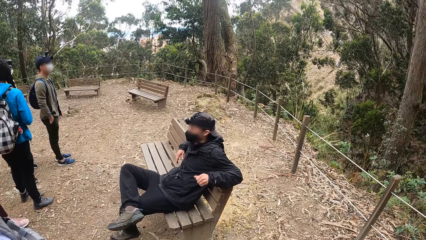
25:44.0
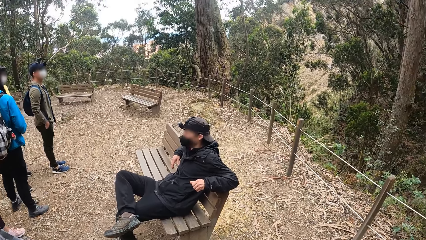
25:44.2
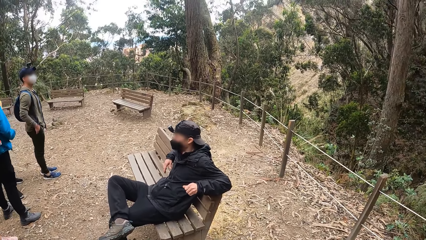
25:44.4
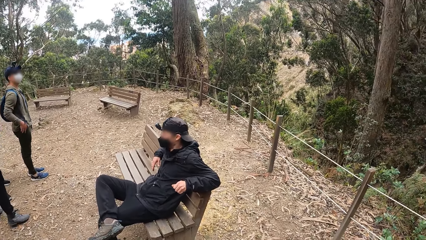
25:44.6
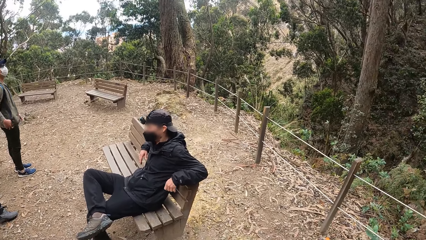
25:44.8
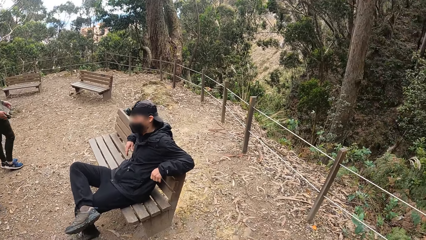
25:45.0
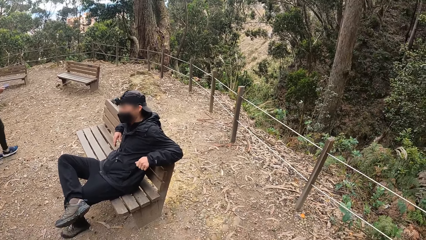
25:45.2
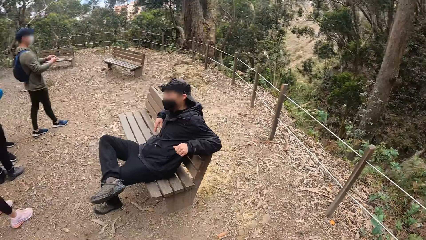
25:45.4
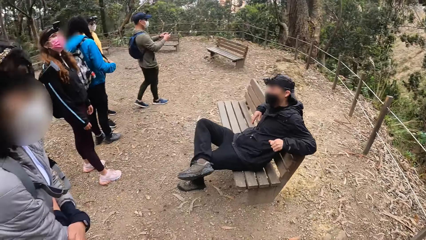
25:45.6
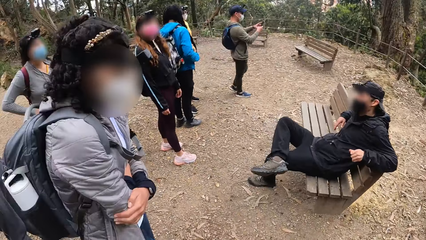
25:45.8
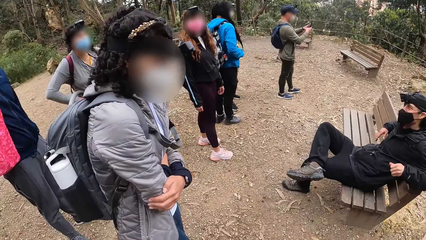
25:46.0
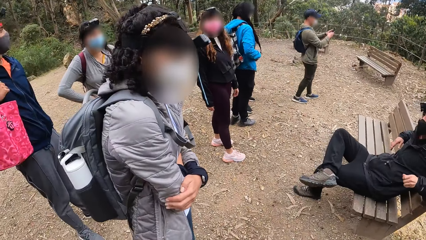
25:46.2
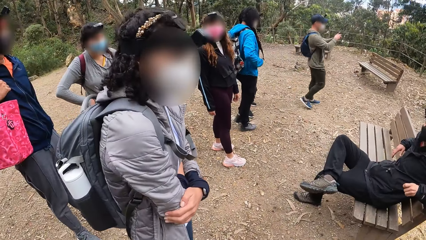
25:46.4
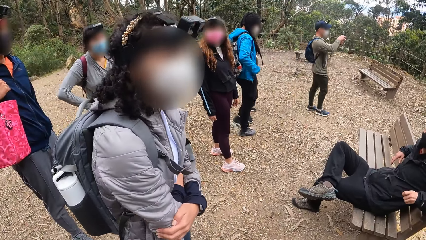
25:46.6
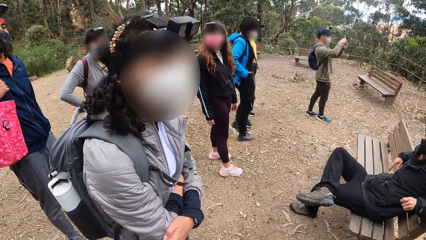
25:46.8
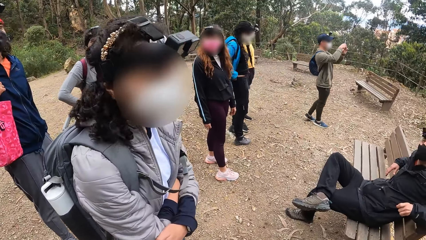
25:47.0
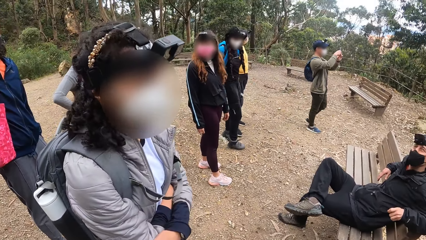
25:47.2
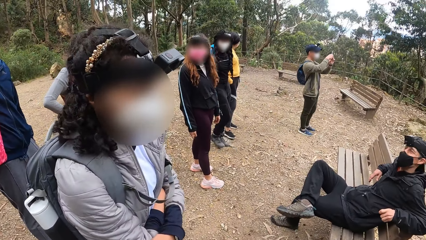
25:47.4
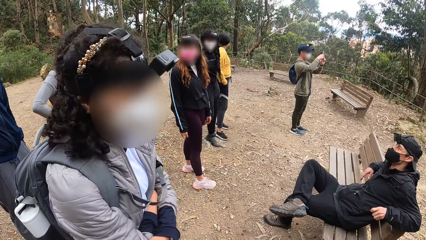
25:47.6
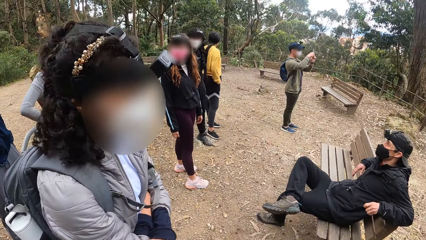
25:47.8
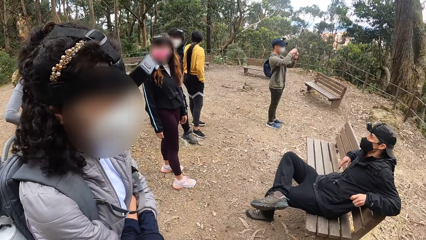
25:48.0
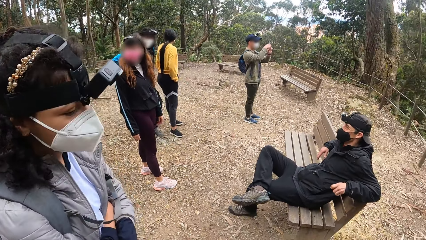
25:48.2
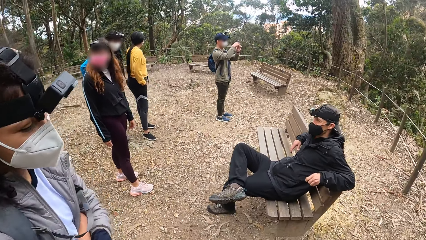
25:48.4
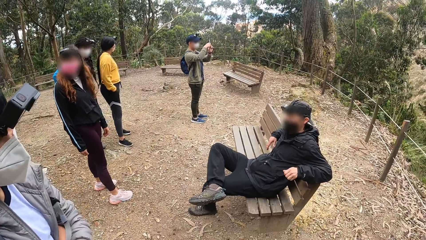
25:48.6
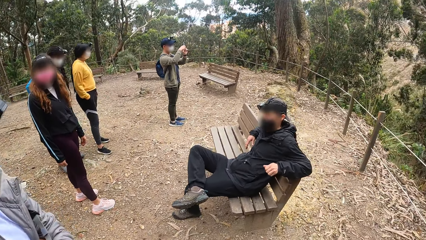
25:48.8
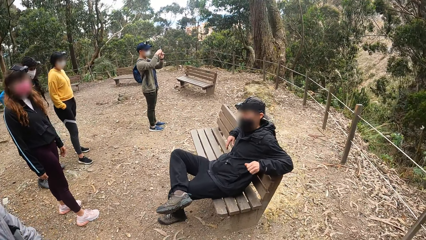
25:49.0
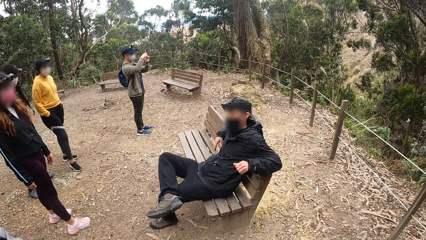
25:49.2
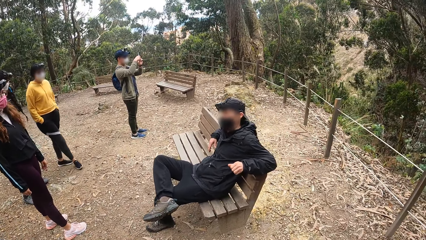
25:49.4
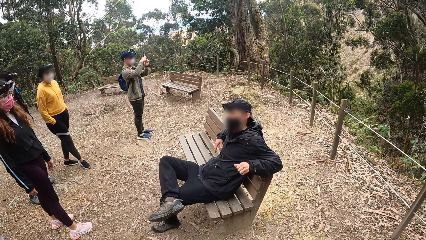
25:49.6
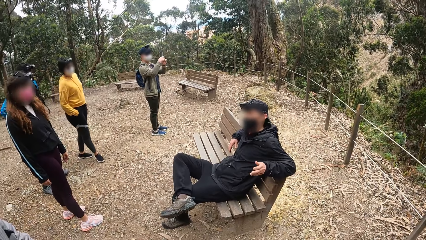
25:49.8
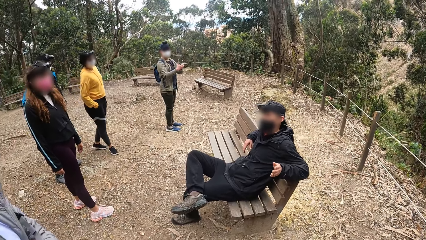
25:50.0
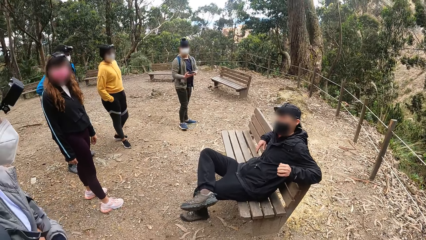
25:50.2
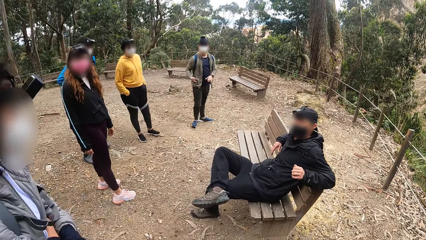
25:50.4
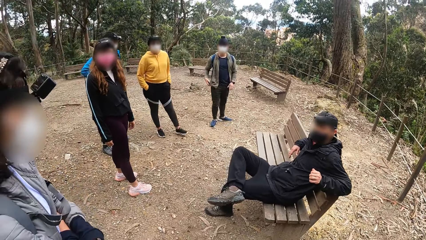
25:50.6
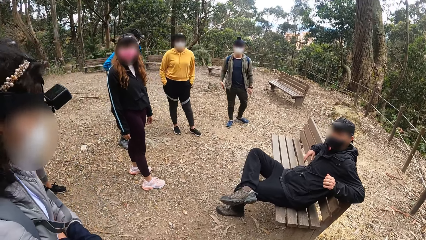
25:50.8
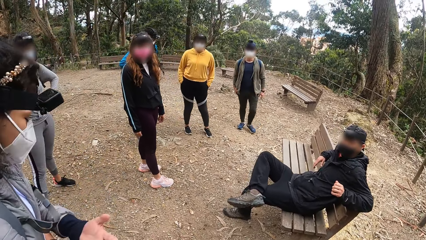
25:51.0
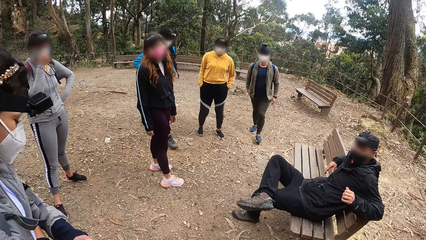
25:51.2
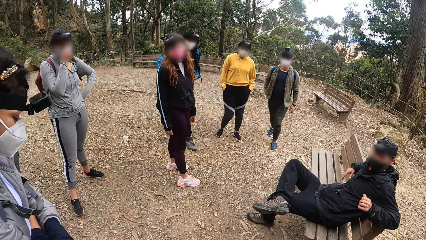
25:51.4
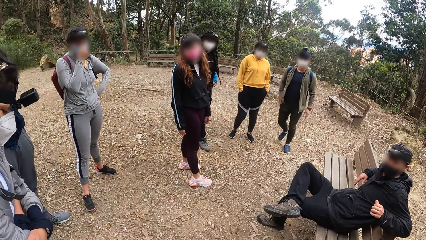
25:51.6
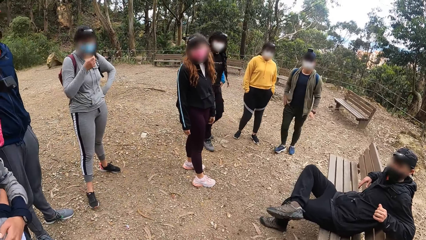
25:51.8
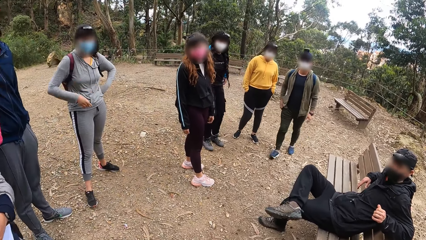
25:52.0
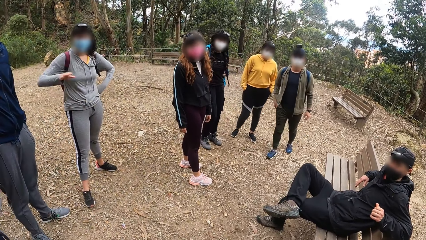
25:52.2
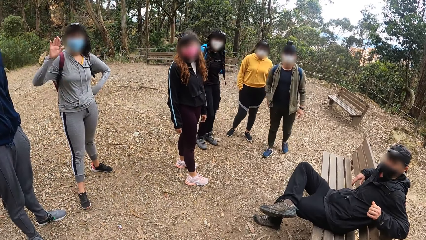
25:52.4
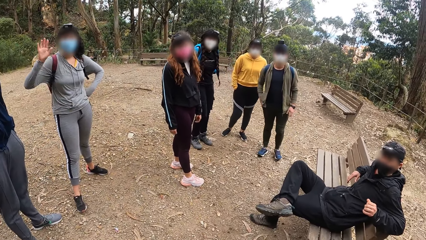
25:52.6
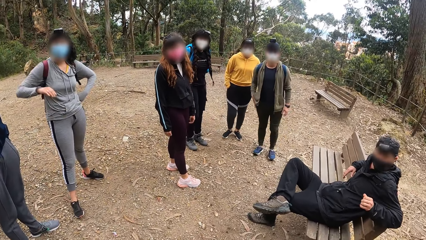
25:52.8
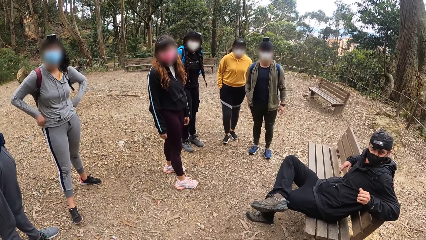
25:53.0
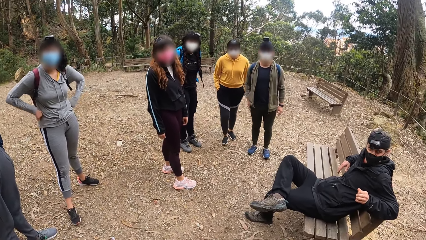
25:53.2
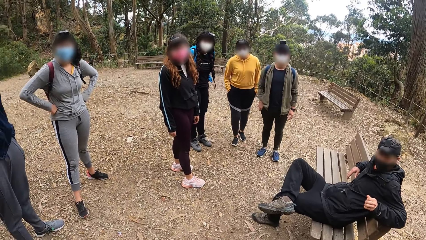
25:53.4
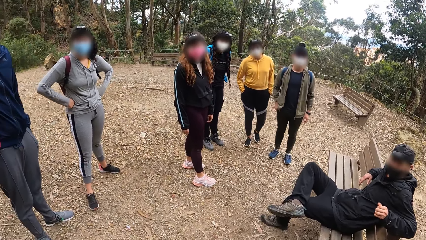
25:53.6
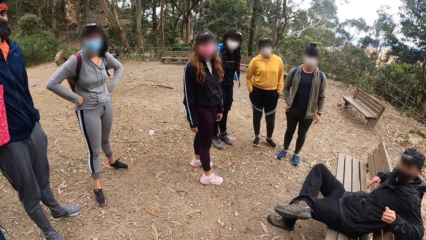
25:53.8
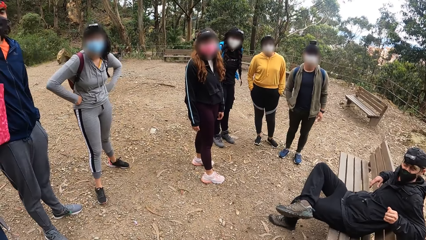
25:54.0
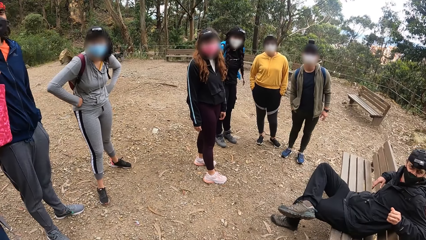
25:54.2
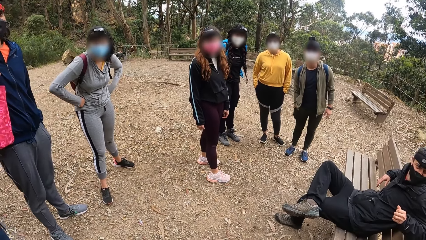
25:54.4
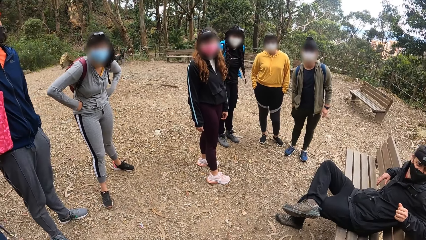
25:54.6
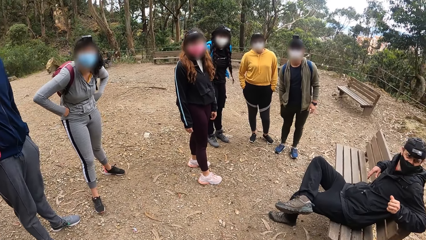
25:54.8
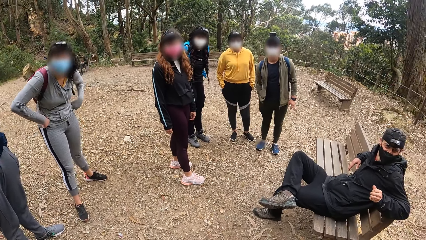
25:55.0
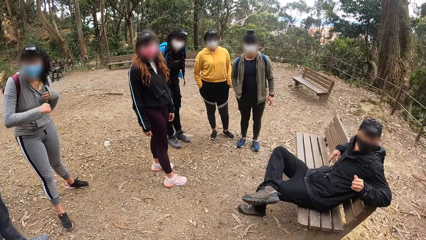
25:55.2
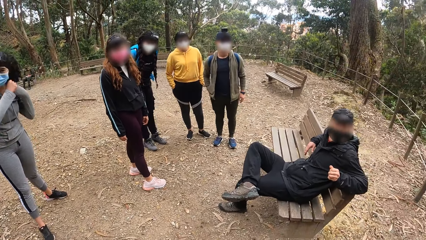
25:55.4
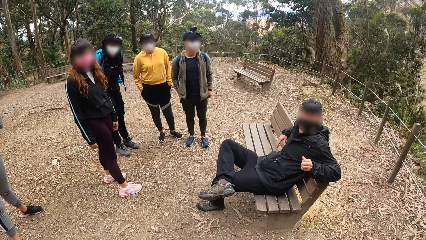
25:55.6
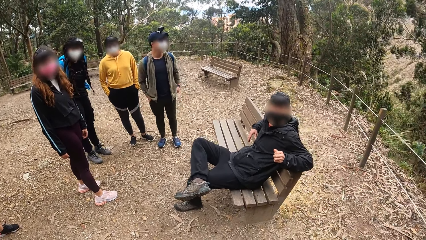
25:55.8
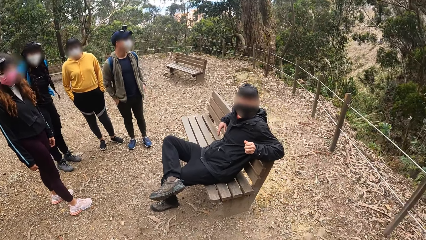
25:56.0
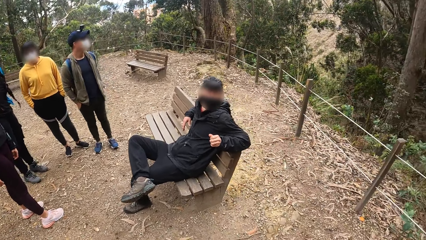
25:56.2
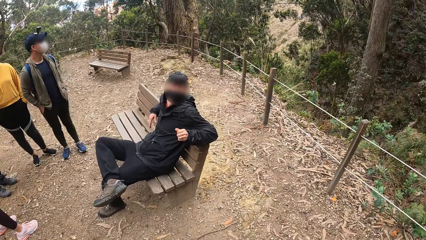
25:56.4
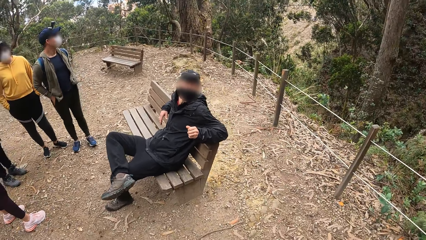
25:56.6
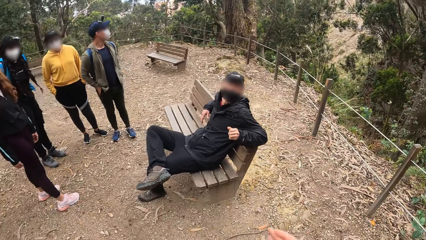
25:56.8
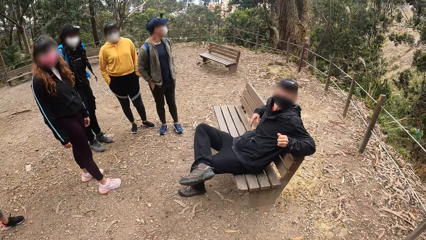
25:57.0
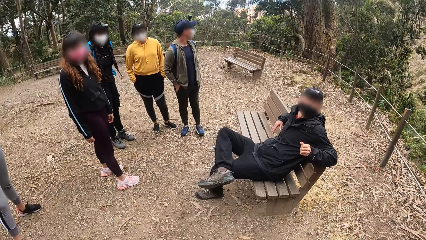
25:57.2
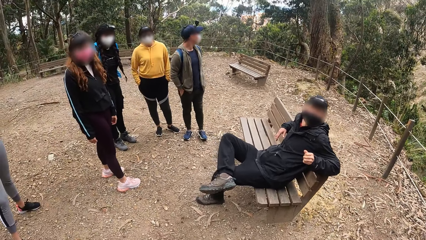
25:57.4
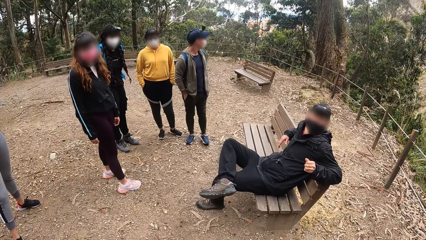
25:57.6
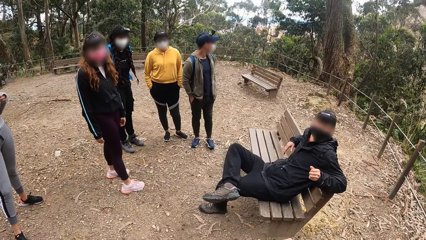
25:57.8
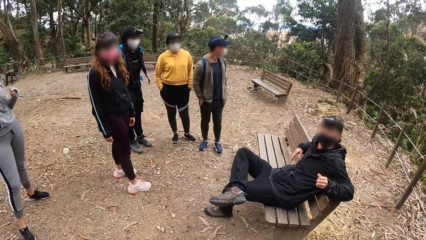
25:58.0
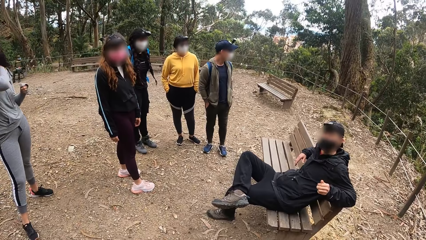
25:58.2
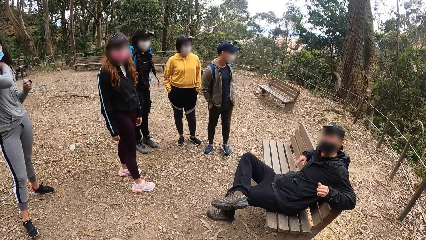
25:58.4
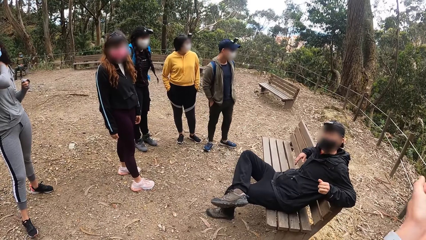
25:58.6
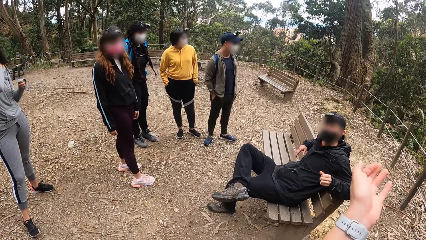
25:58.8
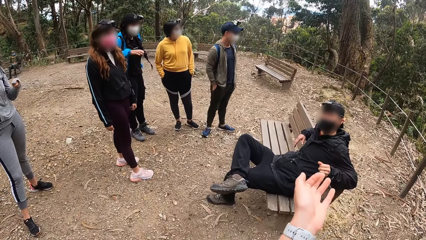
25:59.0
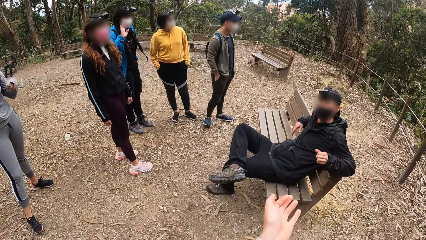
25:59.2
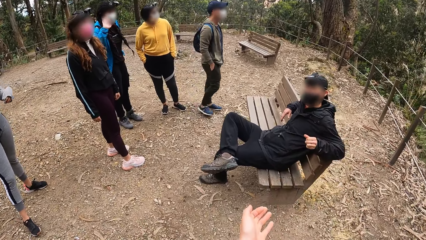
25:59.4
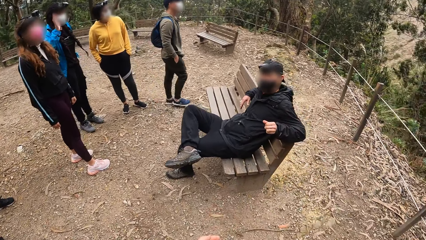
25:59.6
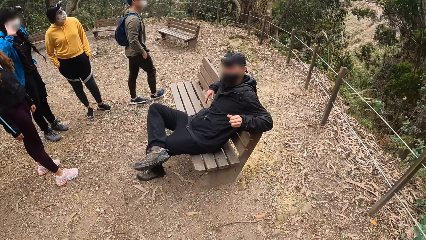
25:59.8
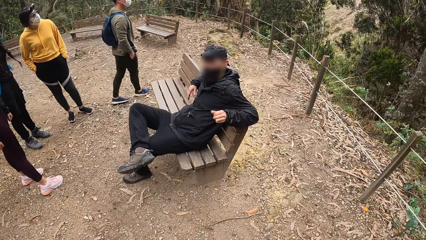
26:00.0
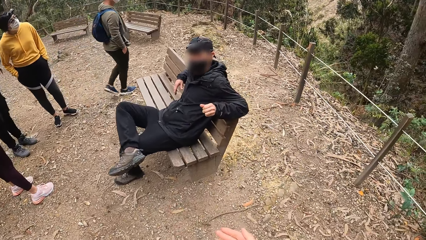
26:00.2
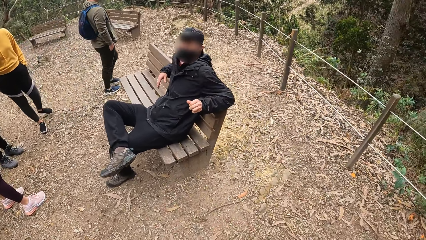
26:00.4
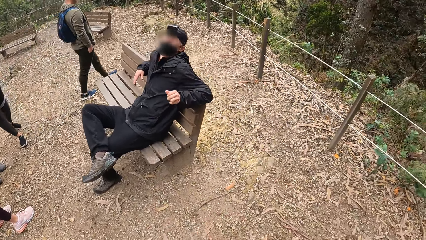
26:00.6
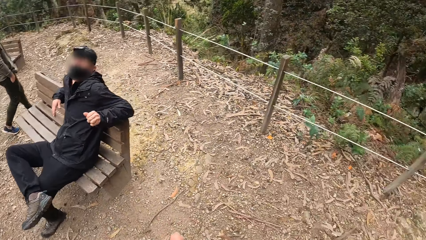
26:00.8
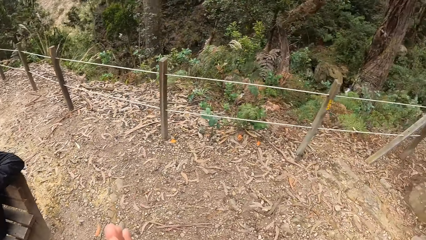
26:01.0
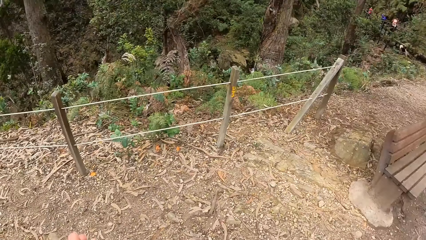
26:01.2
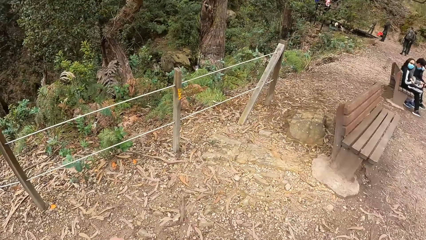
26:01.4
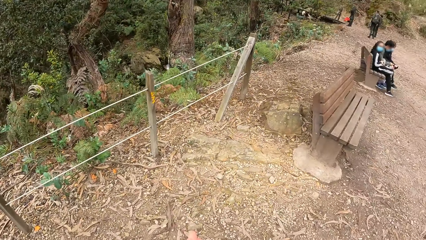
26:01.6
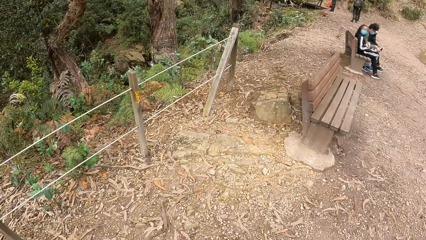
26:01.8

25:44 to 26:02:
A man removes a phone from his pocket with his right hand. The man holds the phone in both hands and takes pictures with the phone in both hands. The man puts the phone in his pocket with his right hand. A woman touches her face with her right hand. The woman waves to the camera wearer. The woman interacts with the camera wearer. The camera wearer interacts with the group of people. The woman places her right hand on her waist. The camera wearer looks around. The woman touches her shoulder with her right hand. Another woman waves her right hand. The man walks towards a wired fence.
